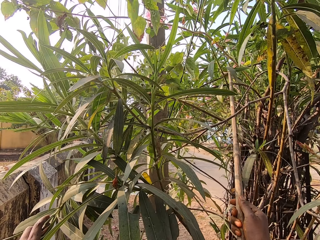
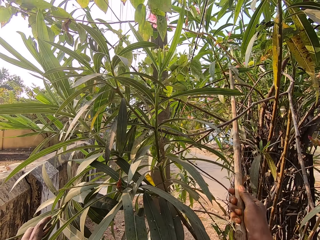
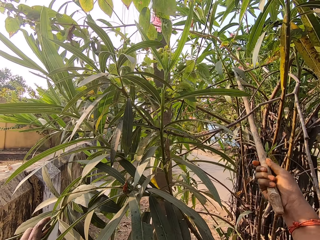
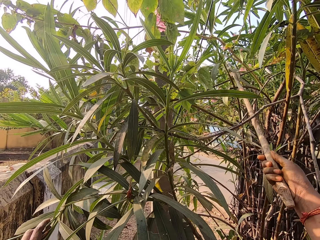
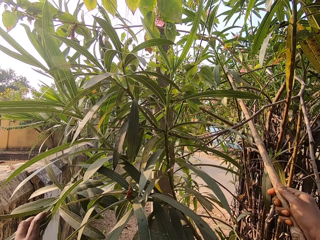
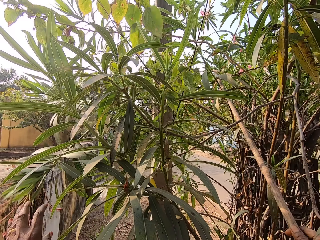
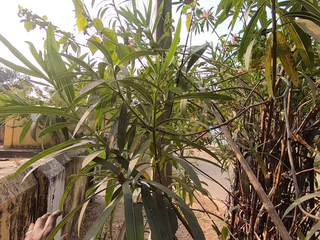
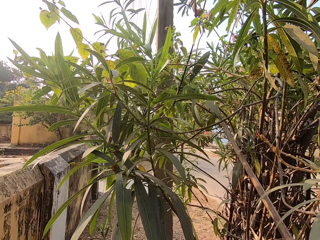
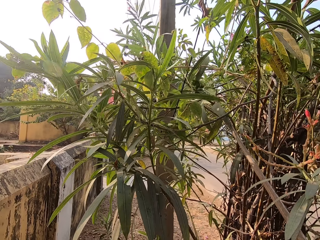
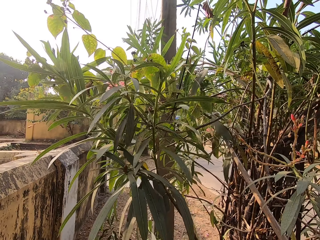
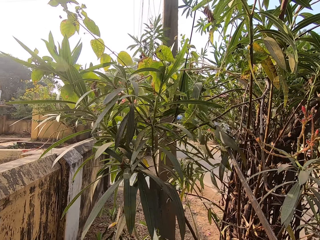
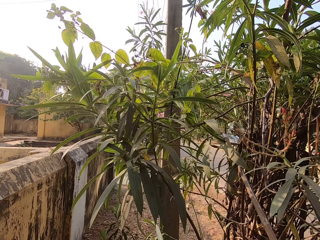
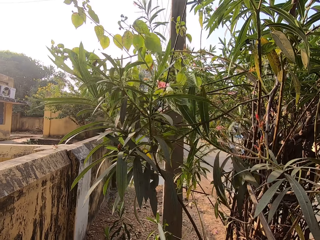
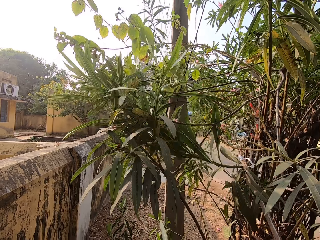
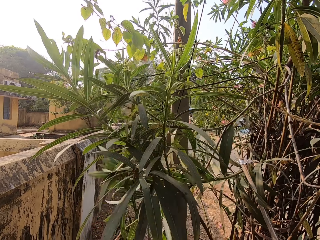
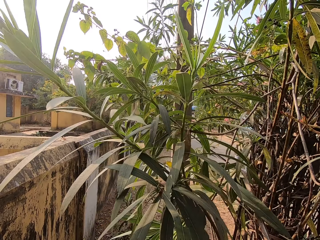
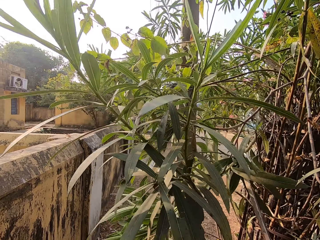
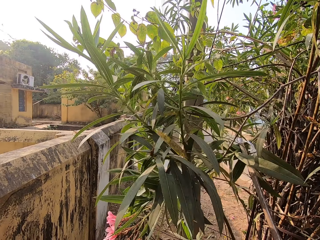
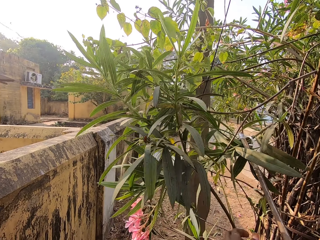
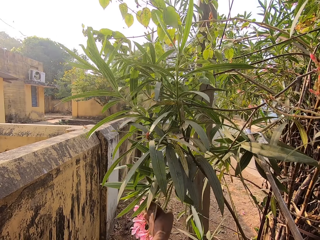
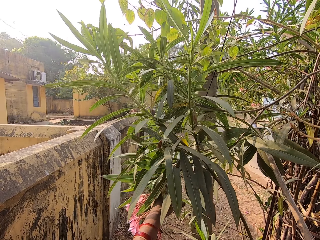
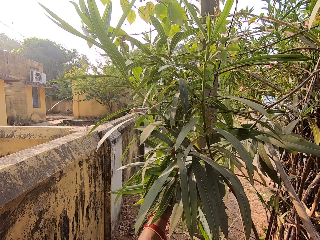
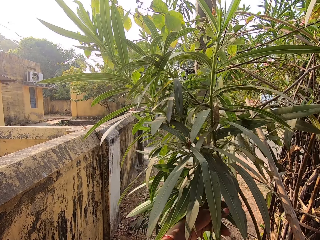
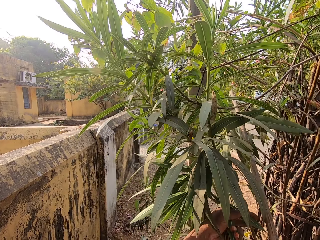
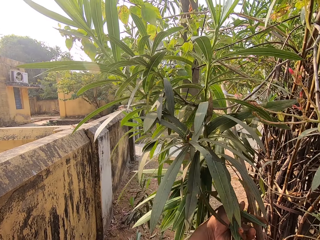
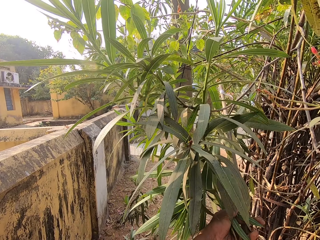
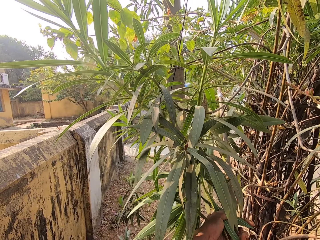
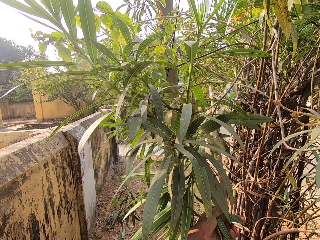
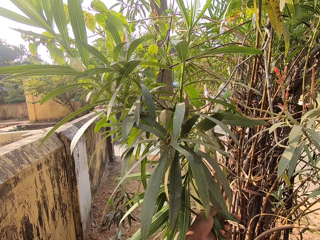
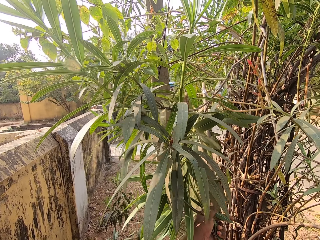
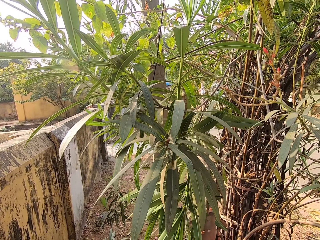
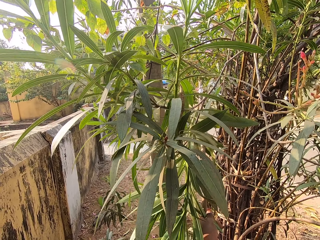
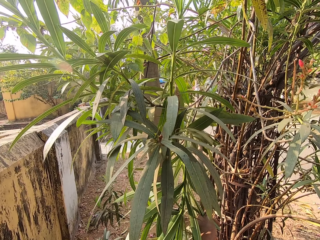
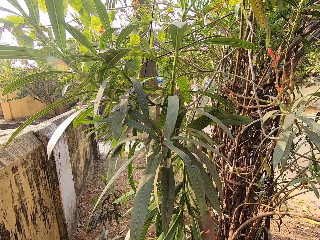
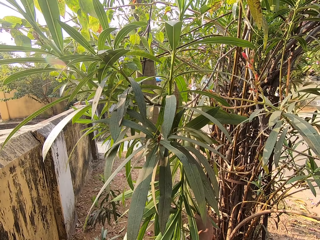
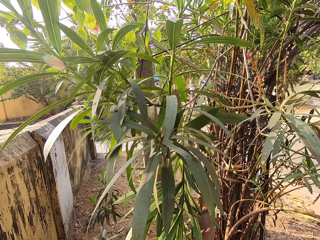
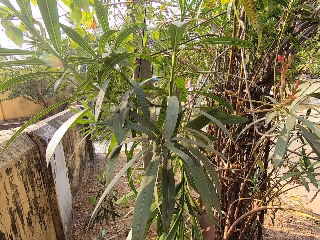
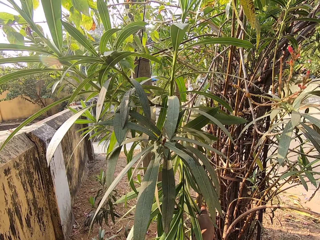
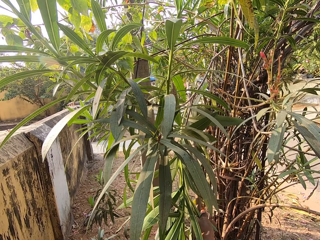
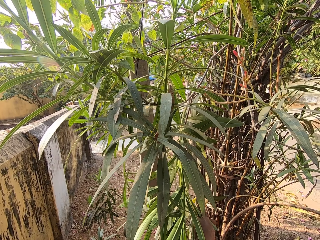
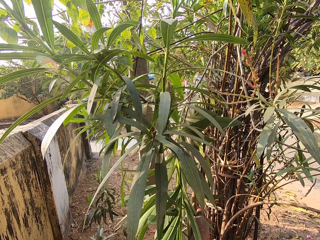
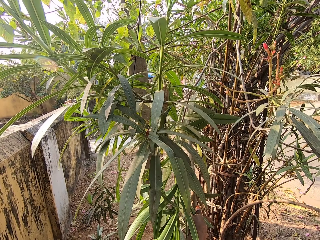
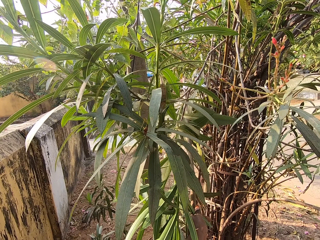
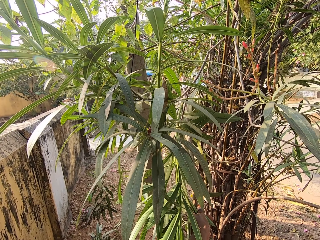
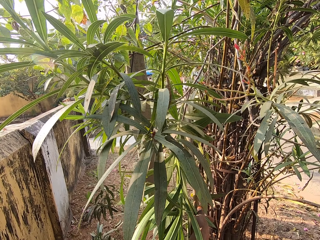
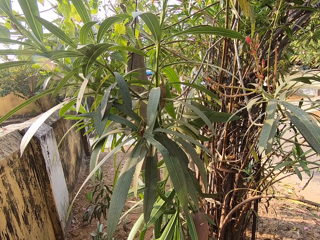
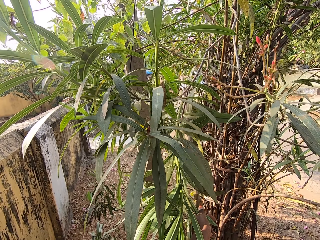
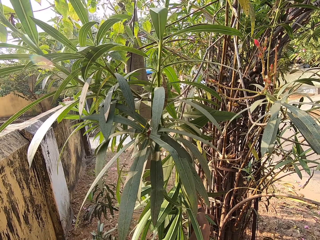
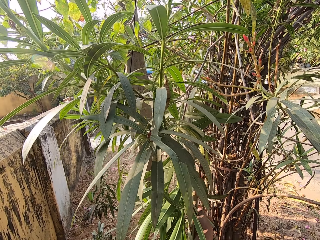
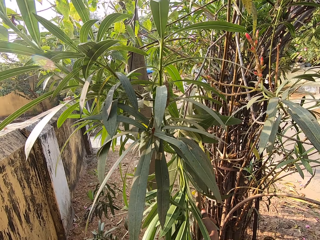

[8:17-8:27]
The camera wearer pulls the tree branch with the stick in her right hand. She pulls a flower on the tree branch with her left hand. She holds the branch. She does something.

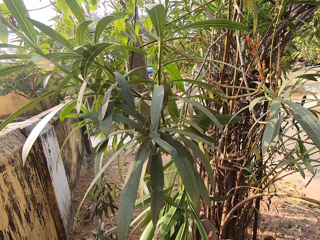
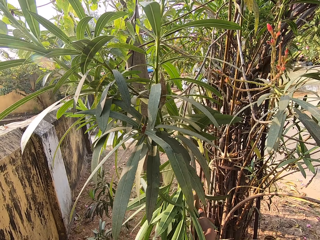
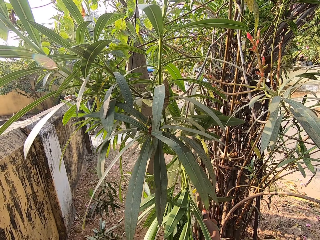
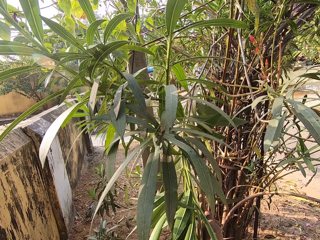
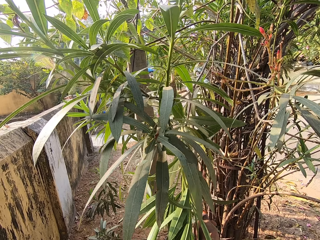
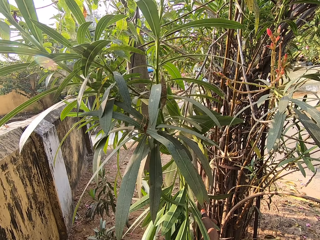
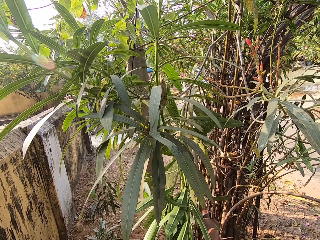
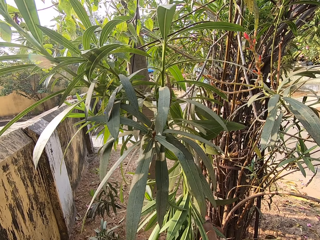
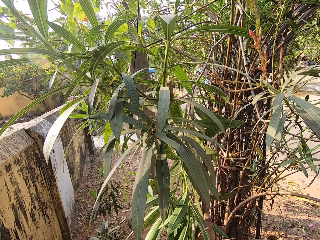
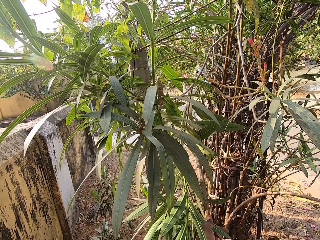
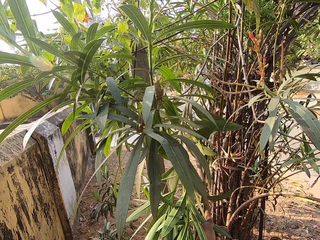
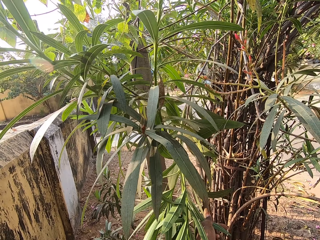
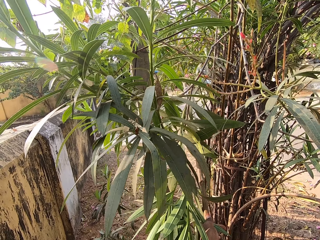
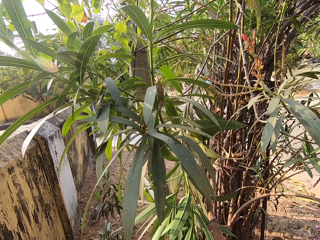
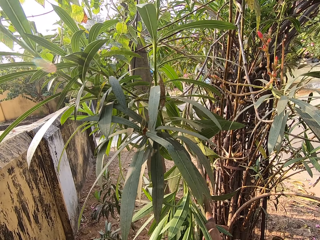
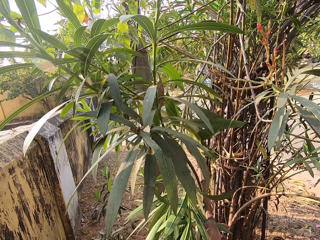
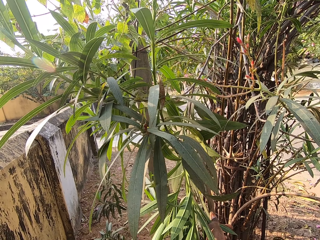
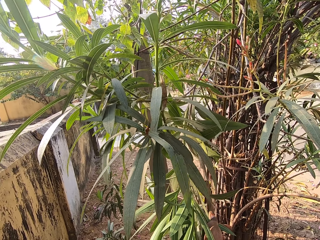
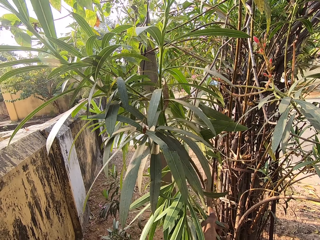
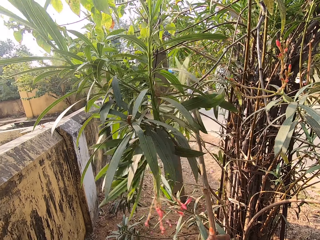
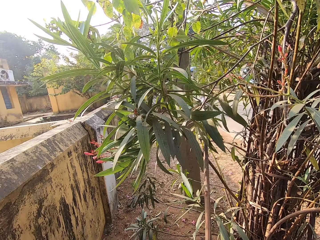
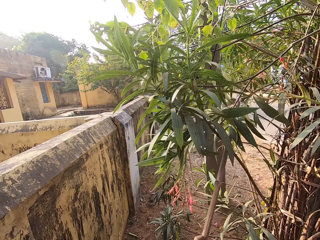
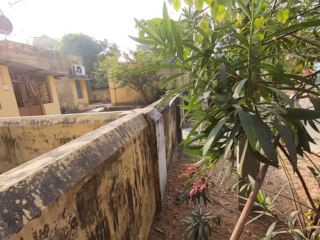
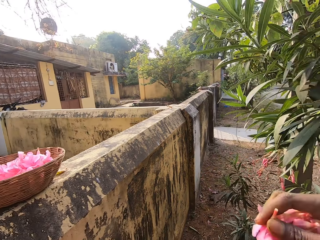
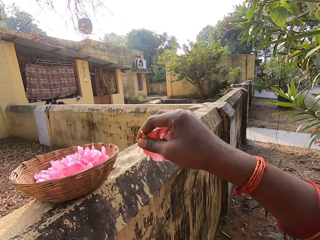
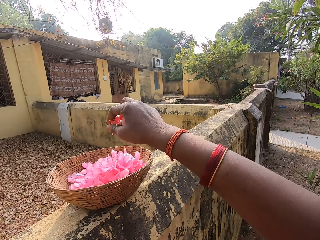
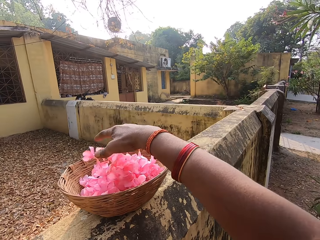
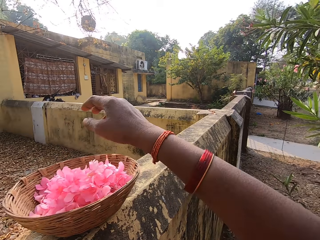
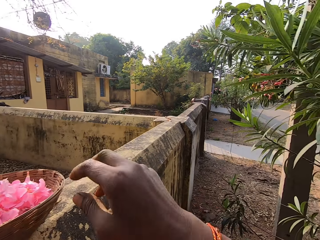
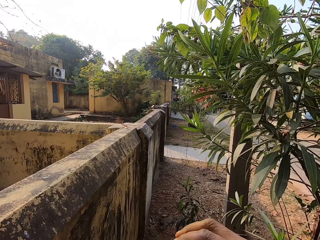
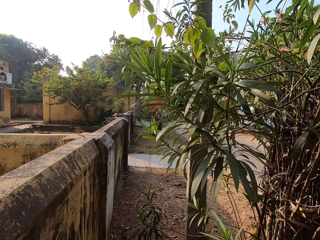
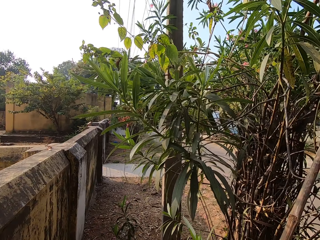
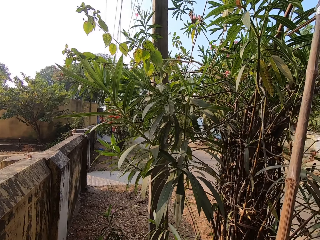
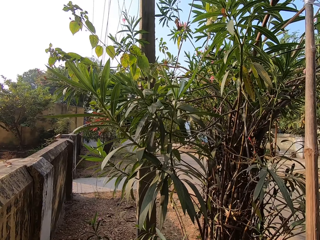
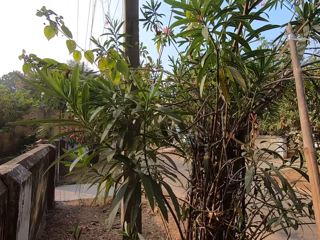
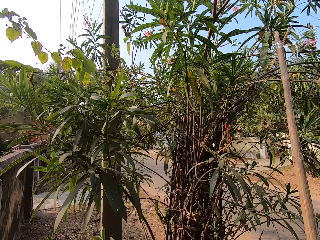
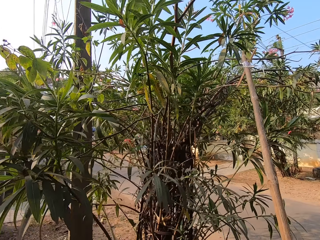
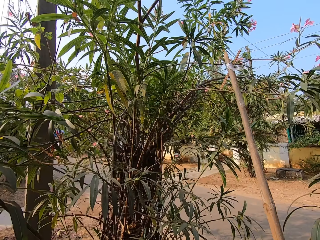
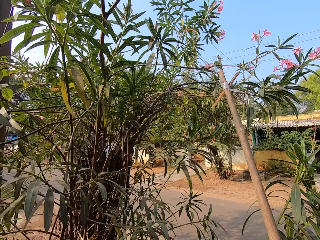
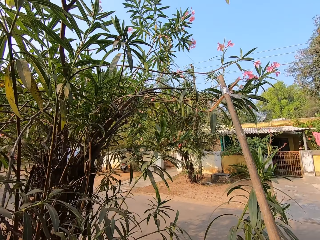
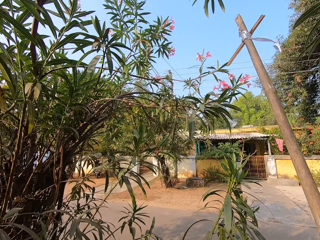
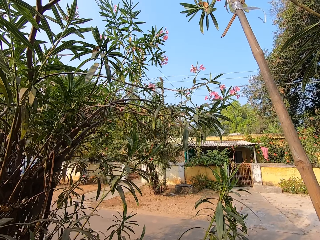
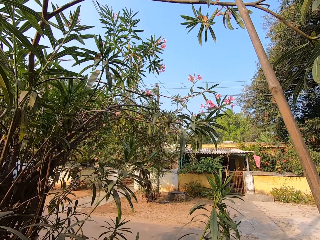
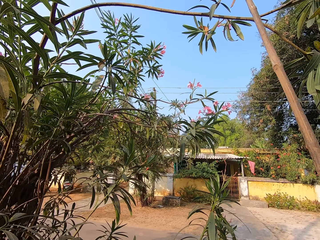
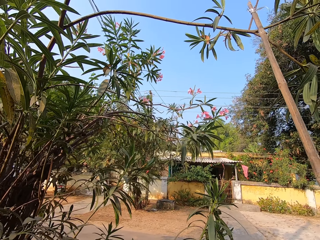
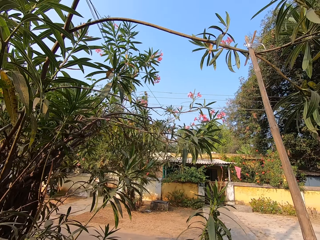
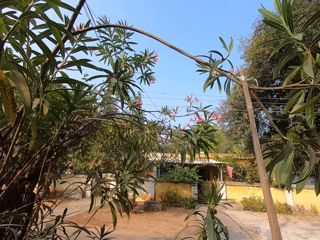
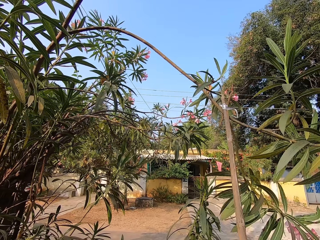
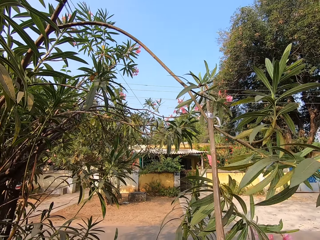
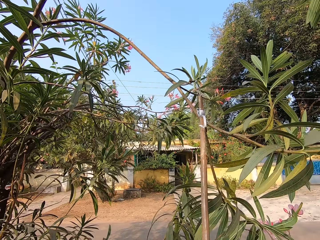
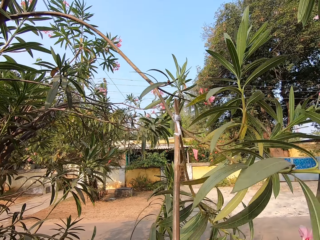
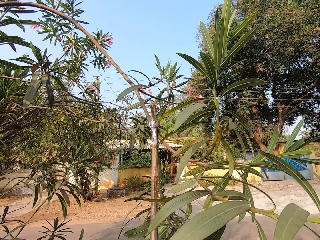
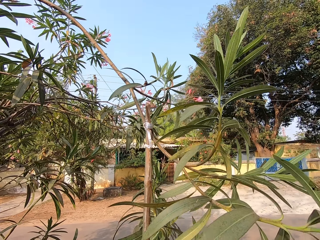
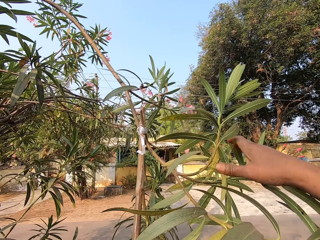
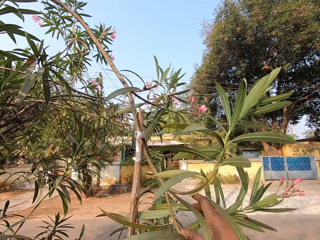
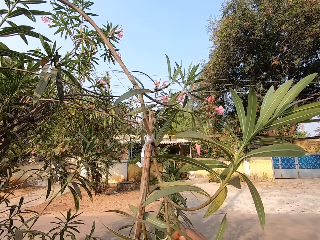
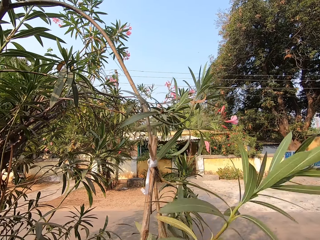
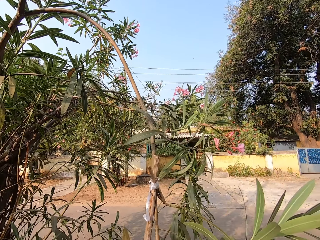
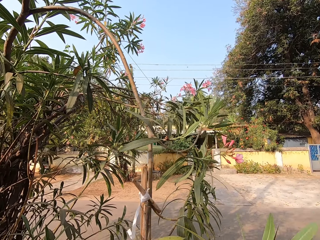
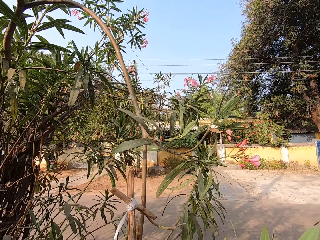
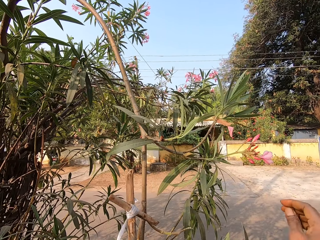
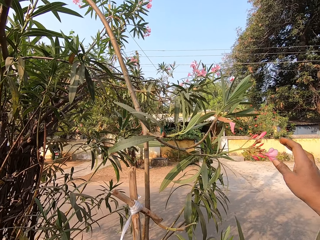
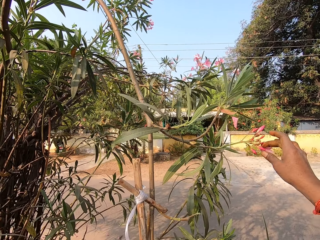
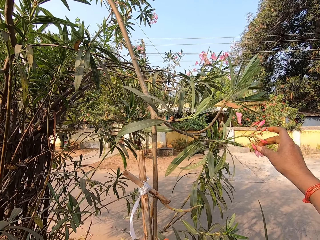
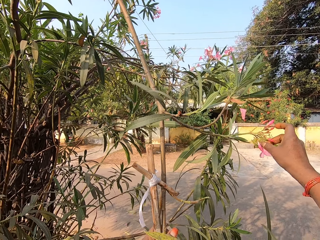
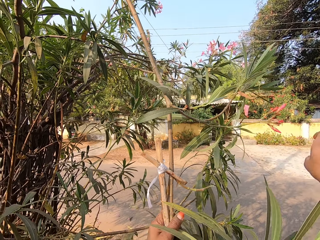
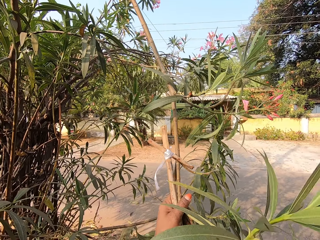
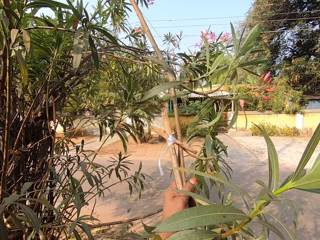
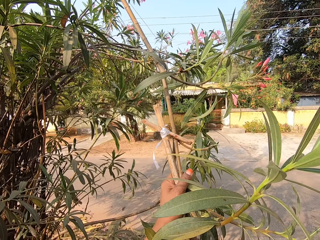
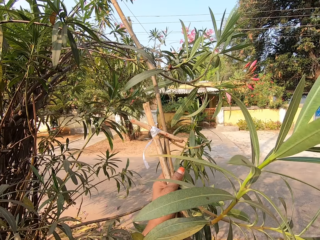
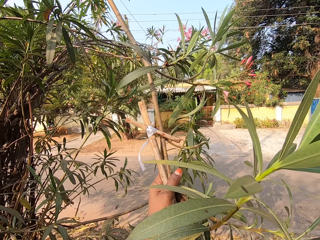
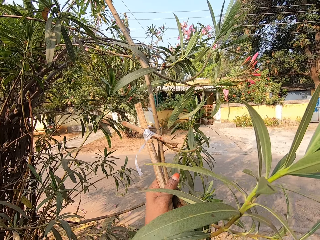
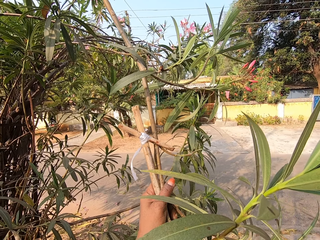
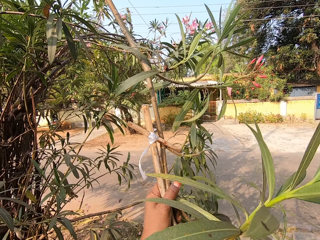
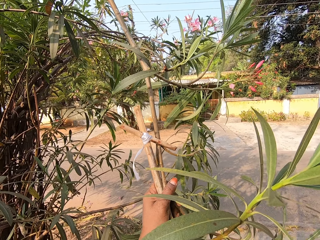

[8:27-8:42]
The camera wearer plucks flowers from the tree branch in her left hand with her right hand. She drops the flower in her right hand in the basket on the wall. She looks around. She pulls the tree branch with the stick in her right hand. She moves the tree branch with her right hand. She holds the branch with her hand. She plucks a flower from the tree with her right hand.
